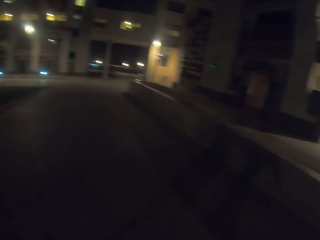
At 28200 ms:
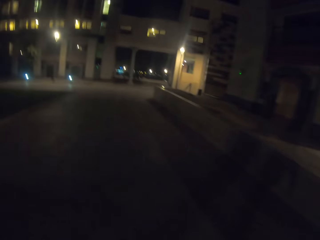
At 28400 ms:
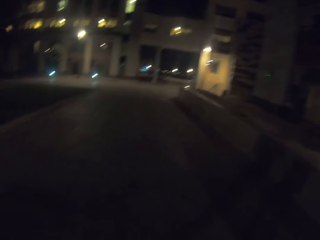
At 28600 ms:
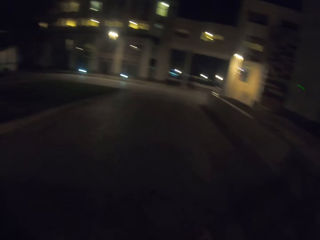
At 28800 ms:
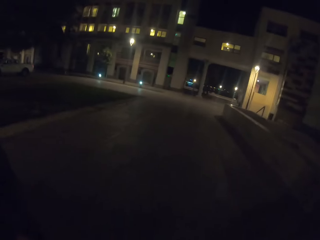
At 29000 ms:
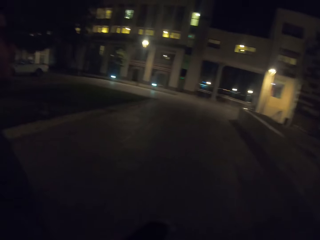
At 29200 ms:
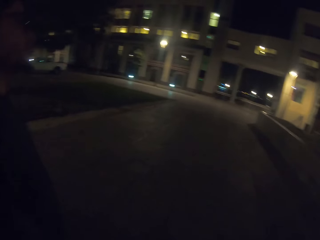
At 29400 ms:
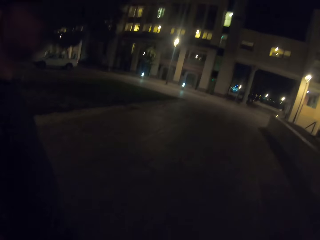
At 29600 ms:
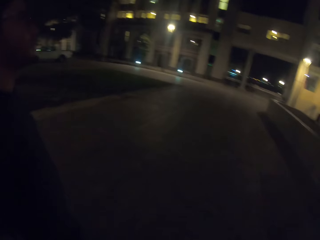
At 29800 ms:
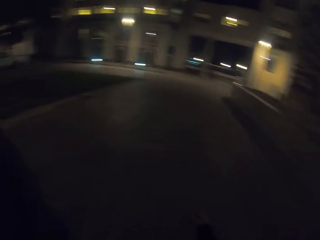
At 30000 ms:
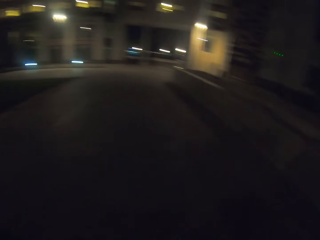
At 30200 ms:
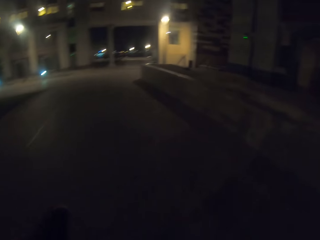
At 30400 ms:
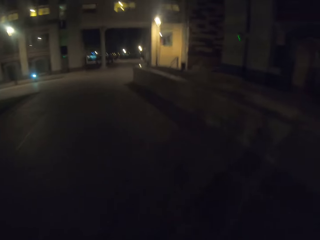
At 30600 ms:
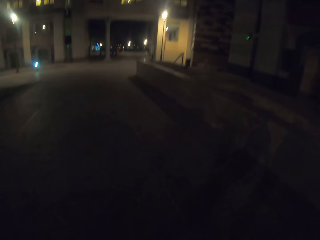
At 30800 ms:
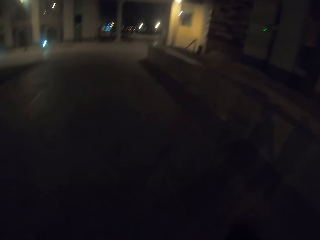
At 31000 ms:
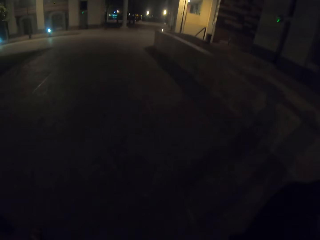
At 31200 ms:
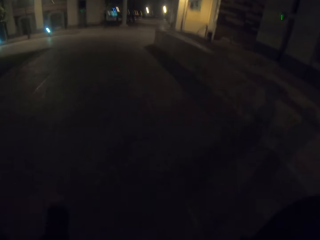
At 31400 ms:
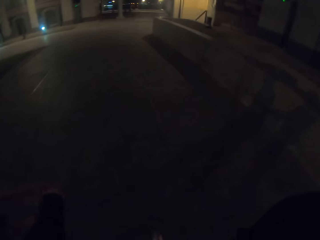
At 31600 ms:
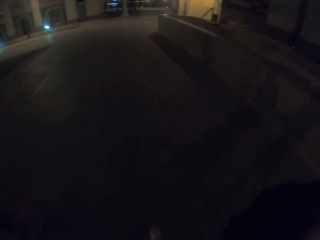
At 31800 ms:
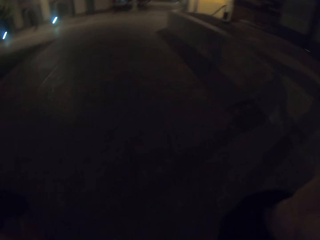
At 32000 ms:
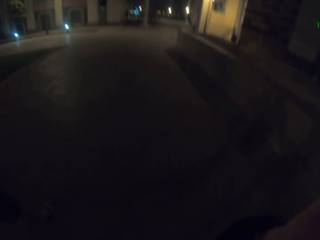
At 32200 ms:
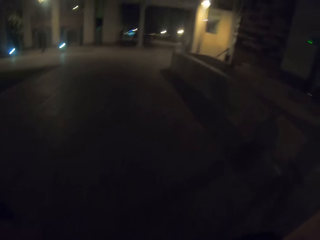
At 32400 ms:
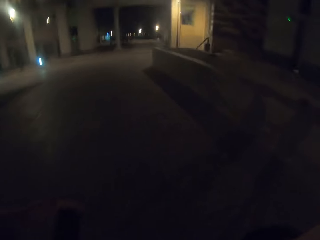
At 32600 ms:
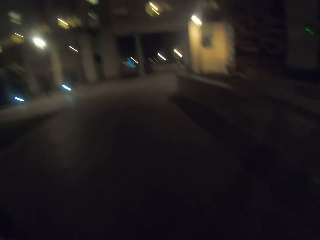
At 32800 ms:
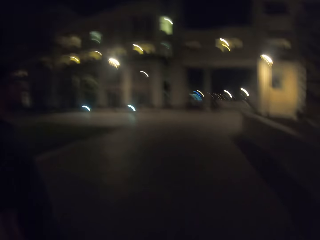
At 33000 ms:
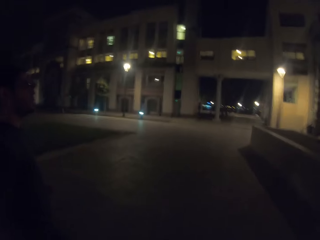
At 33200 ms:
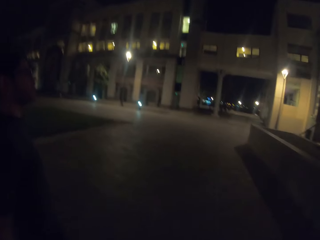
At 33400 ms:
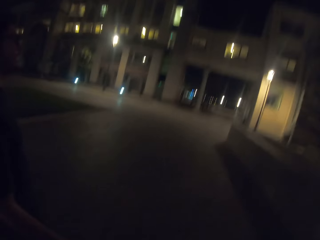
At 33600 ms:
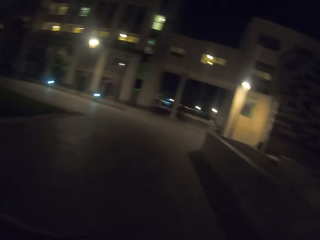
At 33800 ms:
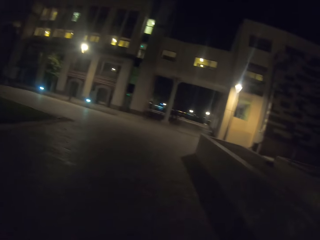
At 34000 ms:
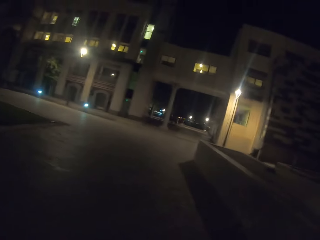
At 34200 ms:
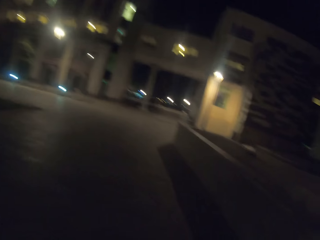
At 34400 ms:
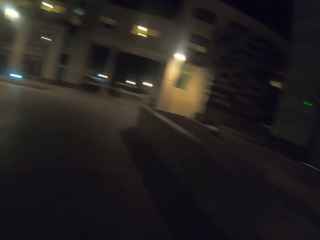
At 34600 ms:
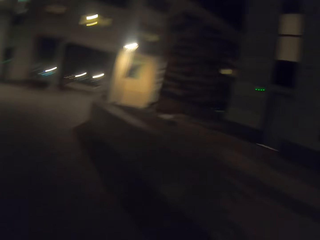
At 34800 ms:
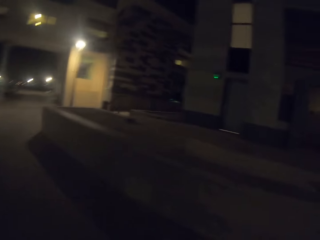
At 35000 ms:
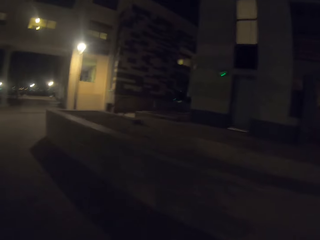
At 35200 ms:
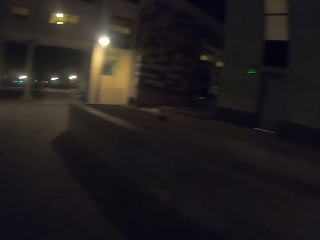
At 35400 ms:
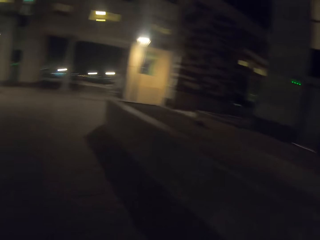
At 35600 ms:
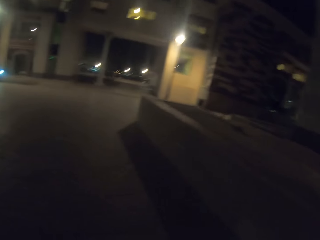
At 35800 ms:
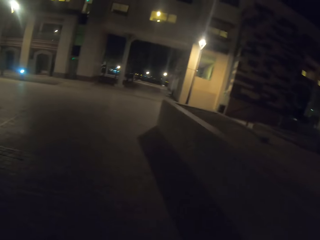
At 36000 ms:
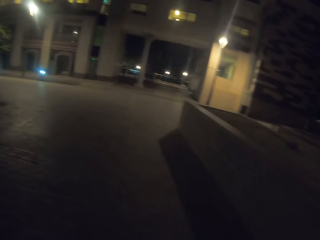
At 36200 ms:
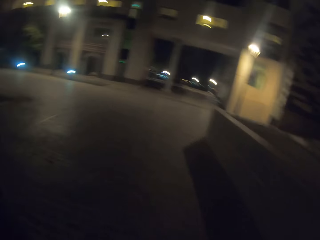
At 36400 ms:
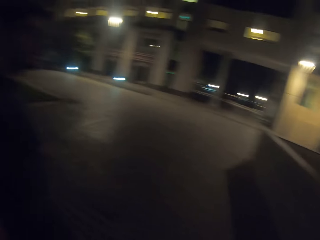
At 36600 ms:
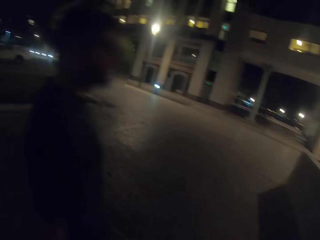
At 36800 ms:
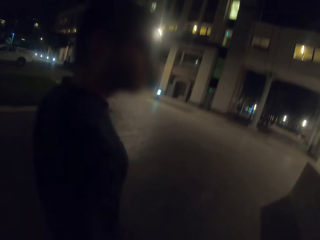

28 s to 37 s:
The camera wearer walks towards the building. They move the right hand.

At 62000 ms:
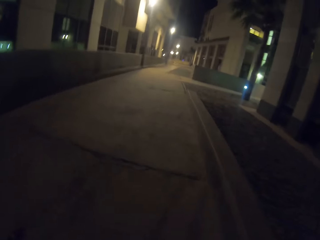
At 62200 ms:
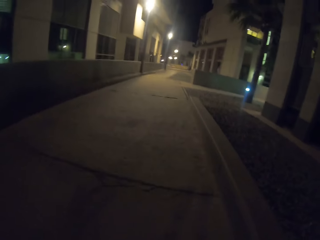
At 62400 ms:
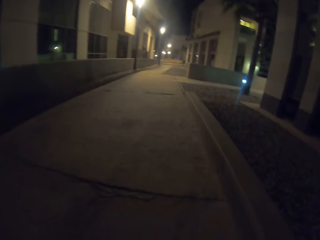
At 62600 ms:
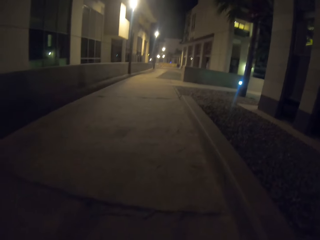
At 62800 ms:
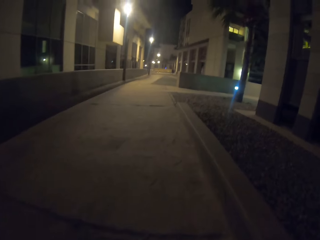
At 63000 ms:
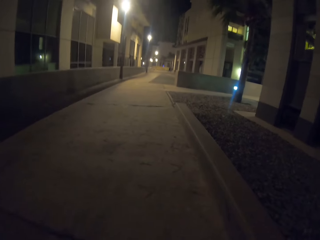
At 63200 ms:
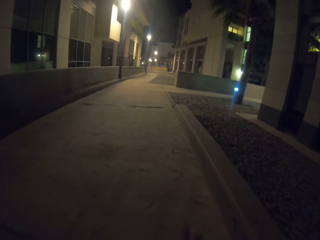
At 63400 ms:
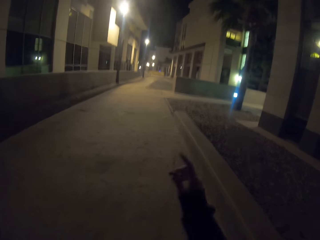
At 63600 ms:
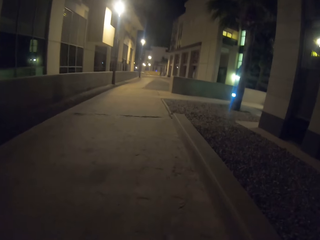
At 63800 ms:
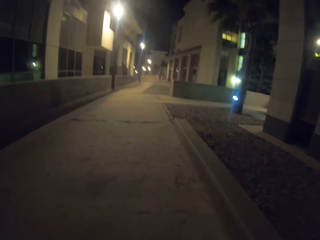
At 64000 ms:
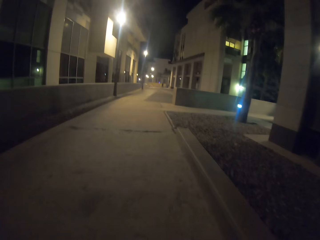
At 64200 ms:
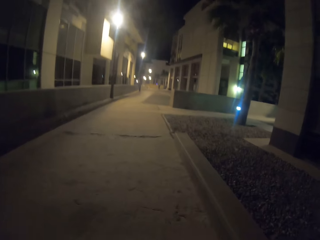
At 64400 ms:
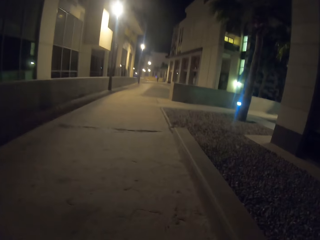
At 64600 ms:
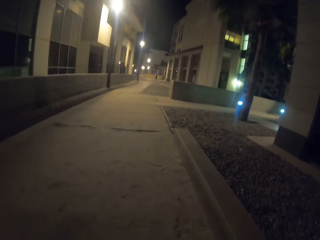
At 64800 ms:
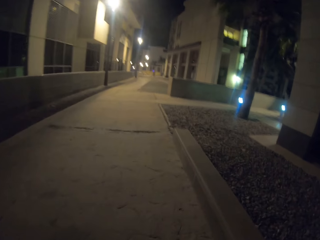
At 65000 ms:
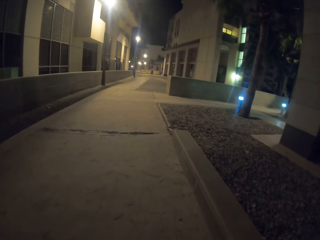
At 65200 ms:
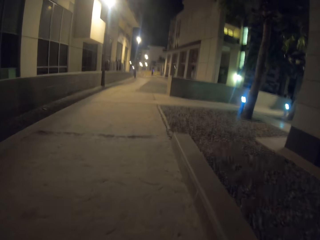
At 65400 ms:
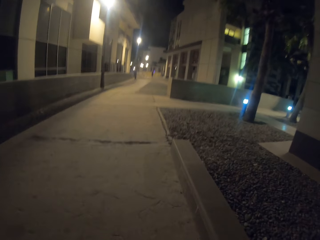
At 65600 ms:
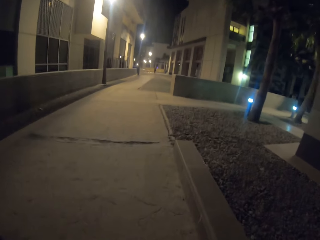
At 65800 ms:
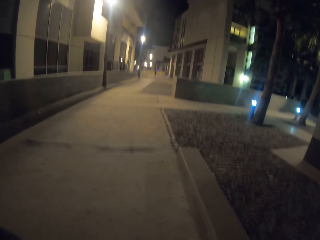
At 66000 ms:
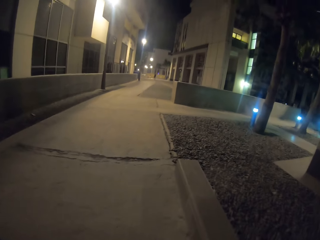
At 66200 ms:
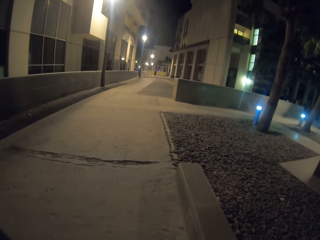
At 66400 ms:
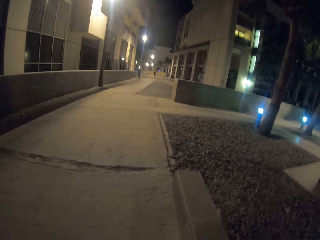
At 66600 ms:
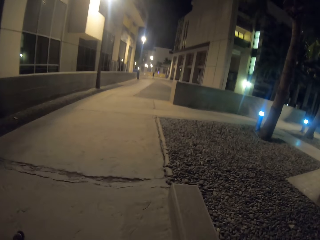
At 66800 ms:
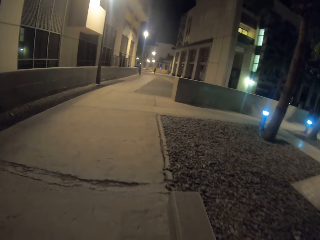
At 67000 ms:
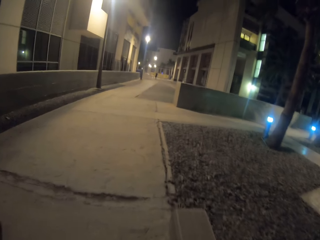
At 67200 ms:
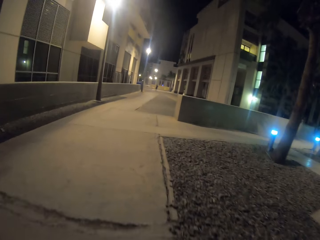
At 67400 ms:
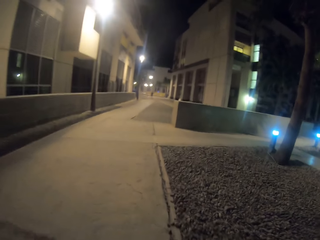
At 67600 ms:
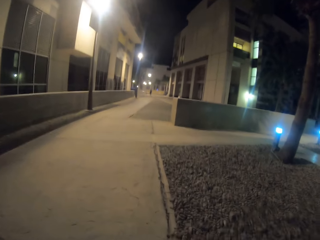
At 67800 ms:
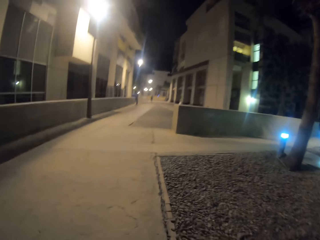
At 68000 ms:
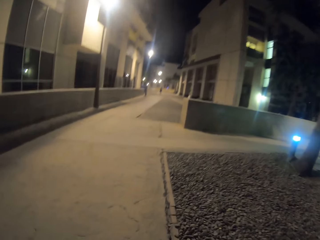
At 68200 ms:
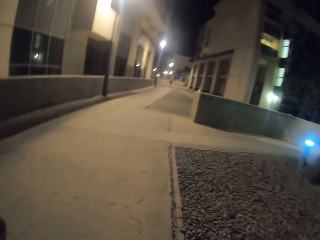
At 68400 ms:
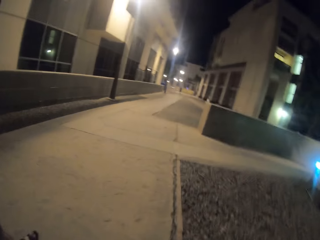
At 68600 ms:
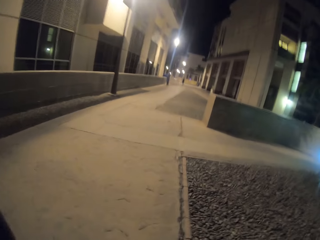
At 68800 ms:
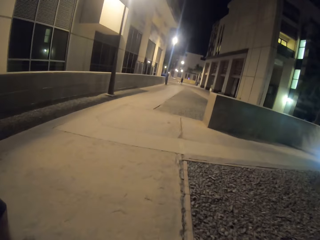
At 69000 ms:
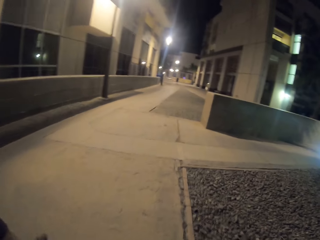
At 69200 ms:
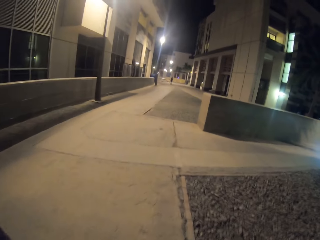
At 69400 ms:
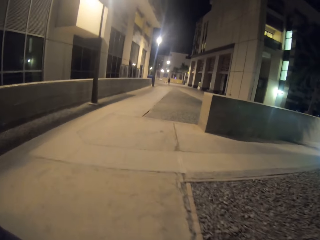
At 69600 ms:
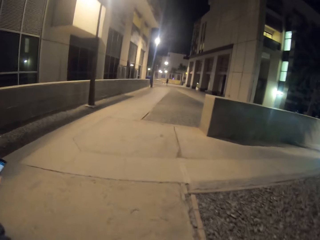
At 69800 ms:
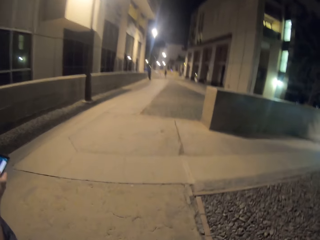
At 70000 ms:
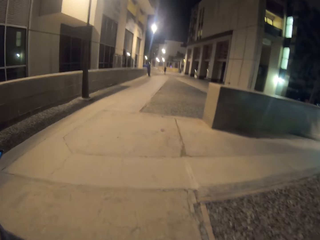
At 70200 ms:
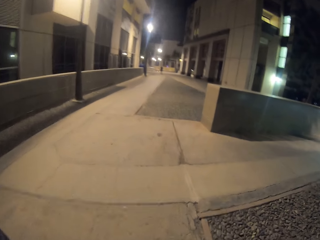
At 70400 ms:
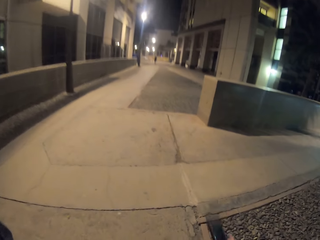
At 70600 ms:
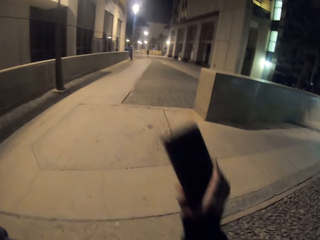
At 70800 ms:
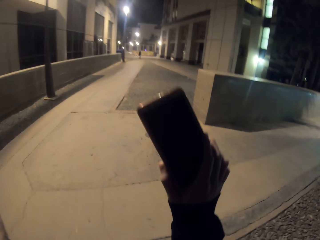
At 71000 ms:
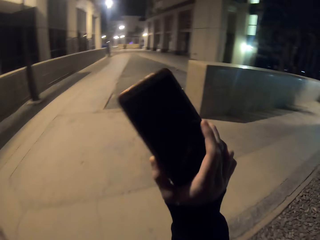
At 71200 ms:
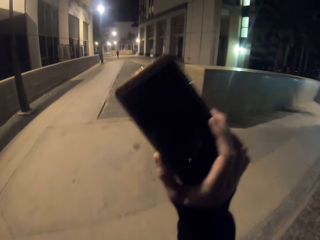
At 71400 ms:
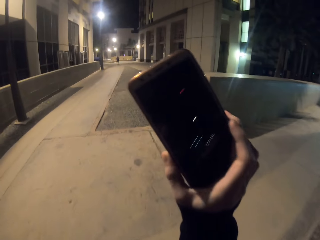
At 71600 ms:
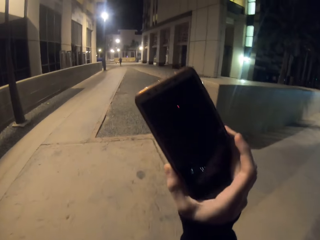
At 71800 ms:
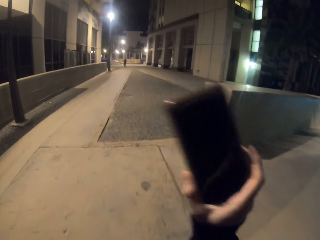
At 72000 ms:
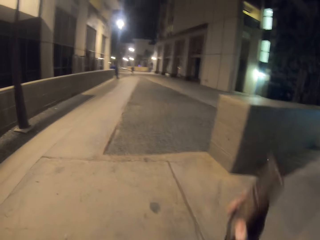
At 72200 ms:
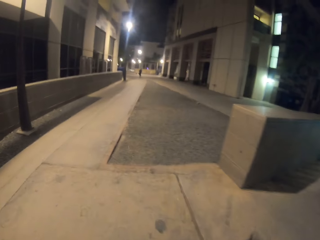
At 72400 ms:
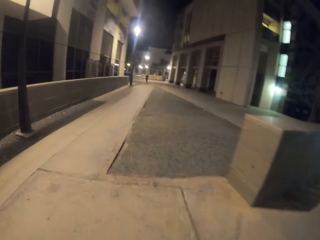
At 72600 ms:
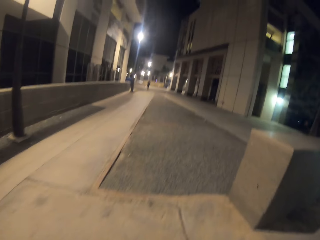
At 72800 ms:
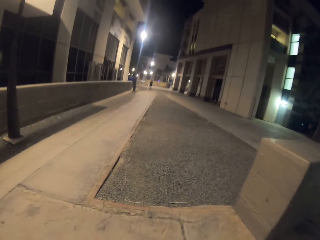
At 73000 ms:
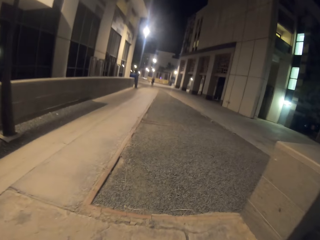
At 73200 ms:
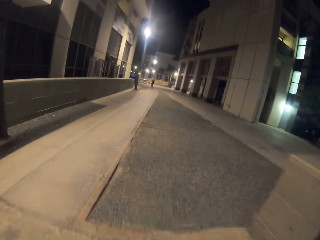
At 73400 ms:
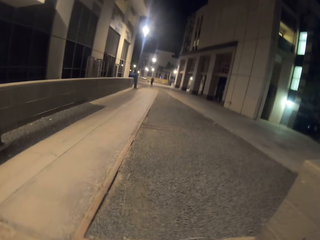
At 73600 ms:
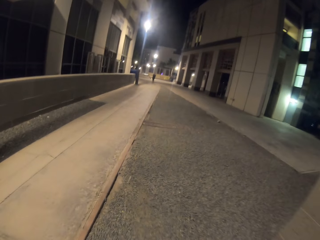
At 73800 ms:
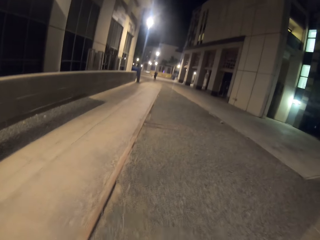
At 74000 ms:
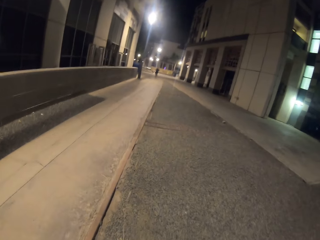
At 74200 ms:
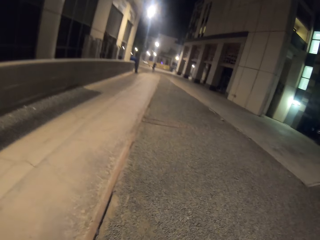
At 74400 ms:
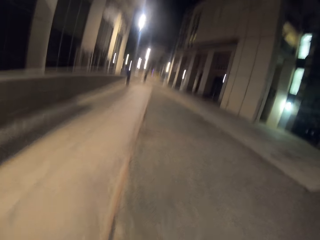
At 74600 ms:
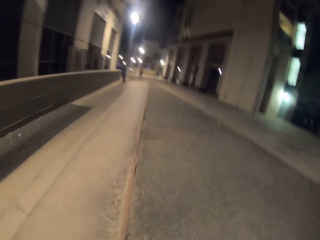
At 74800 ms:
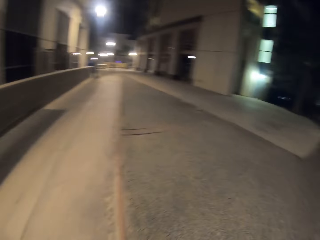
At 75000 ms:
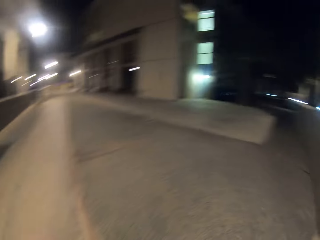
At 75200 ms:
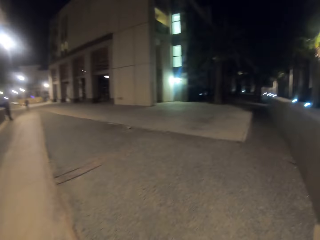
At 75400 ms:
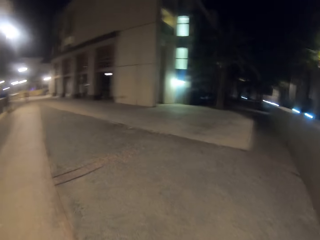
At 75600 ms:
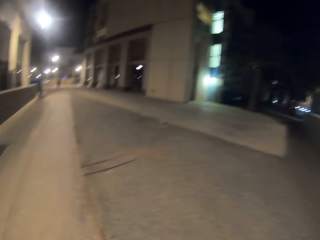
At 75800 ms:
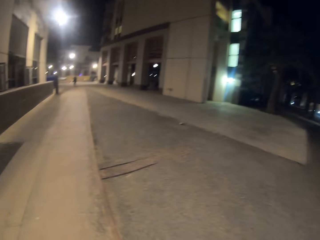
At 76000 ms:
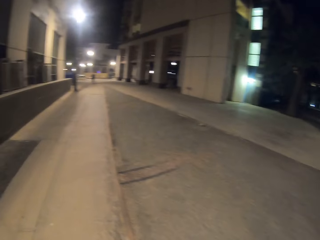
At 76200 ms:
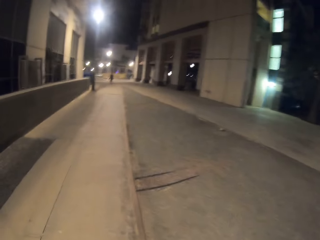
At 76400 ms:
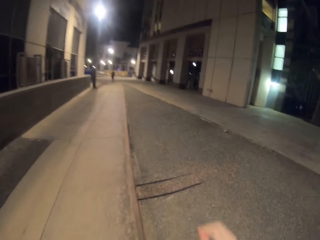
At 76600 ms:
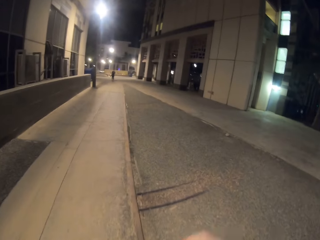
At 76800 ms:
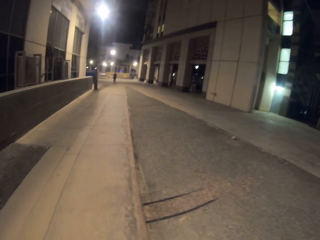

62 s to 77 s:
The camera wearer points at the building. They lift the phone up. They show off the phone. They move the phone down. They walk on the road.
